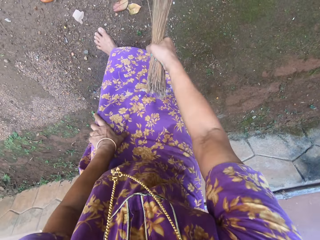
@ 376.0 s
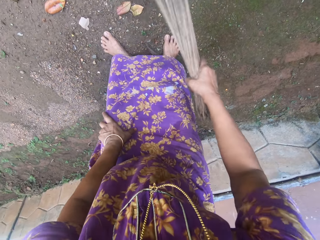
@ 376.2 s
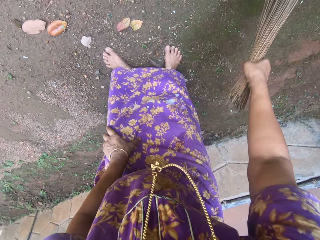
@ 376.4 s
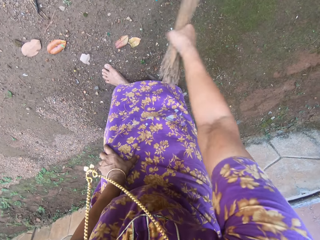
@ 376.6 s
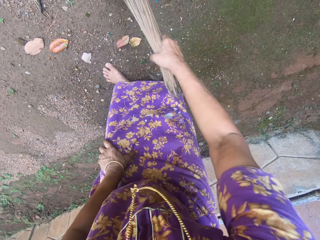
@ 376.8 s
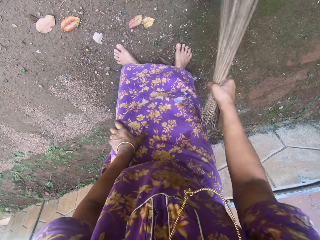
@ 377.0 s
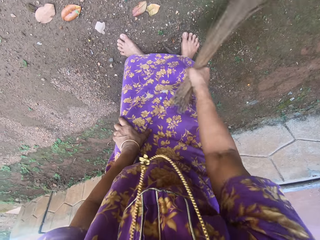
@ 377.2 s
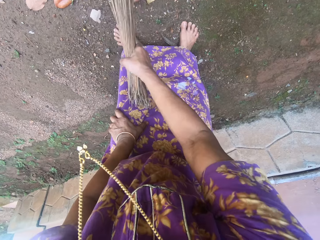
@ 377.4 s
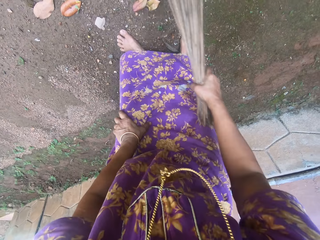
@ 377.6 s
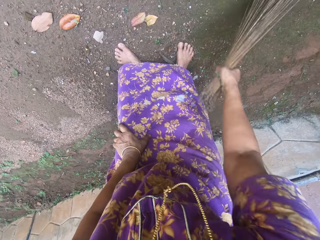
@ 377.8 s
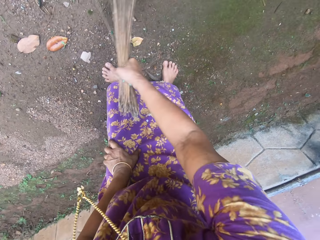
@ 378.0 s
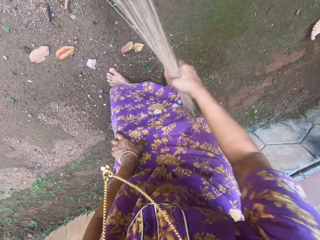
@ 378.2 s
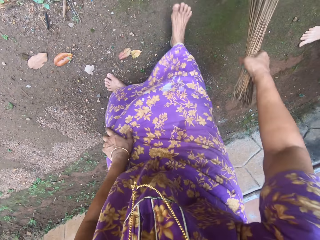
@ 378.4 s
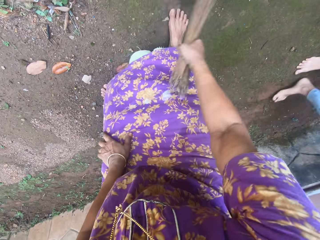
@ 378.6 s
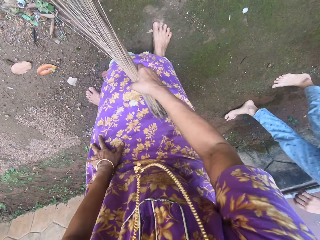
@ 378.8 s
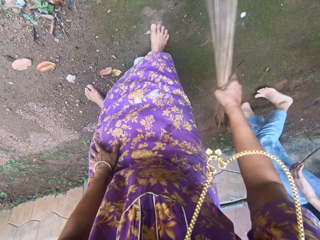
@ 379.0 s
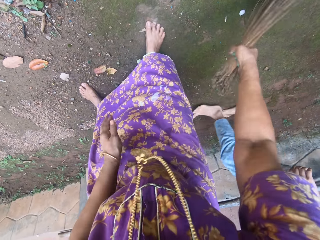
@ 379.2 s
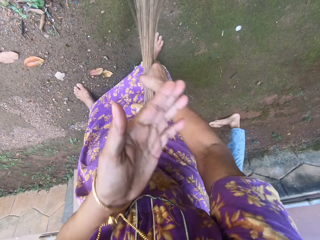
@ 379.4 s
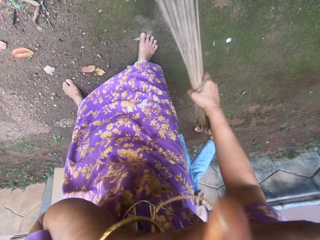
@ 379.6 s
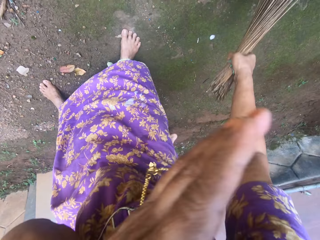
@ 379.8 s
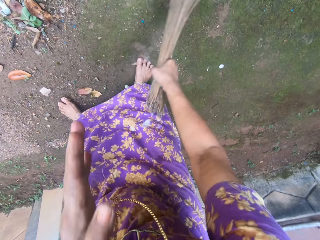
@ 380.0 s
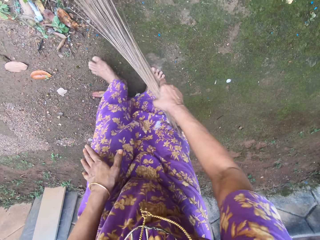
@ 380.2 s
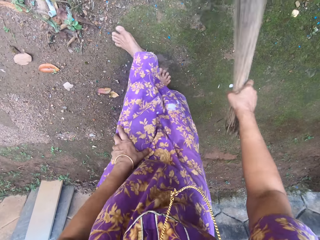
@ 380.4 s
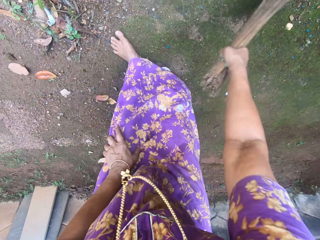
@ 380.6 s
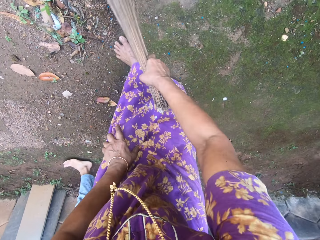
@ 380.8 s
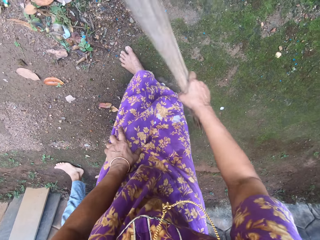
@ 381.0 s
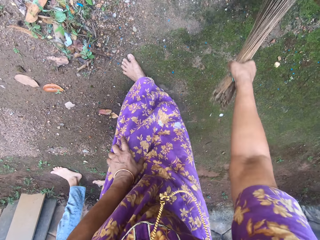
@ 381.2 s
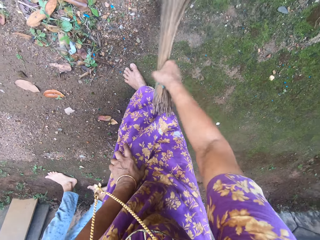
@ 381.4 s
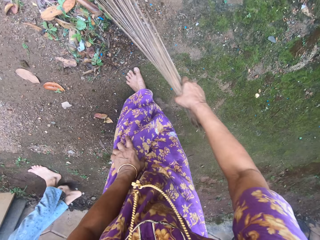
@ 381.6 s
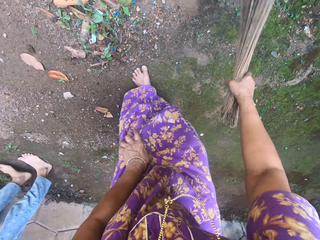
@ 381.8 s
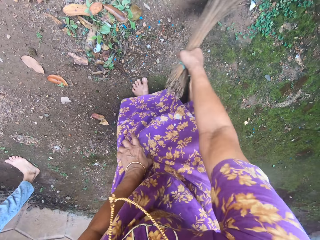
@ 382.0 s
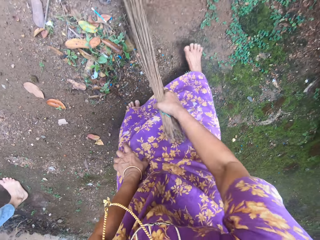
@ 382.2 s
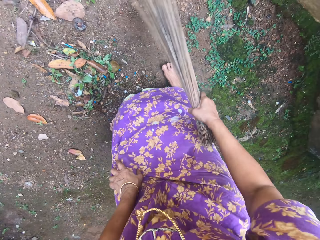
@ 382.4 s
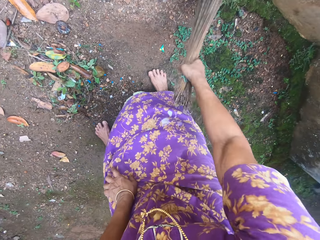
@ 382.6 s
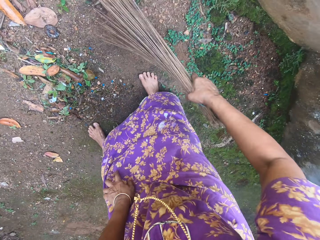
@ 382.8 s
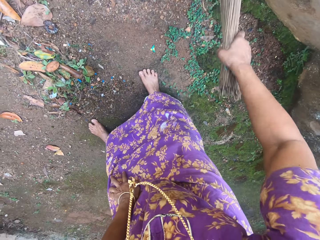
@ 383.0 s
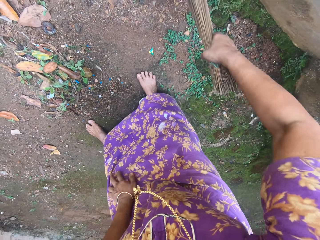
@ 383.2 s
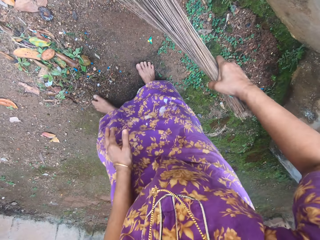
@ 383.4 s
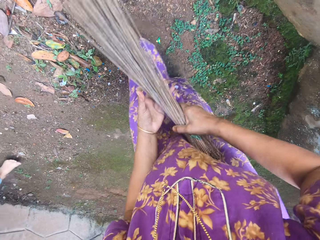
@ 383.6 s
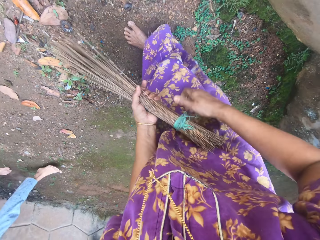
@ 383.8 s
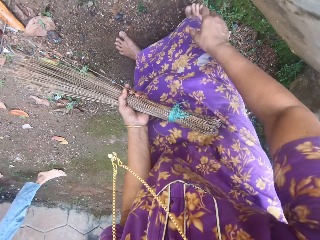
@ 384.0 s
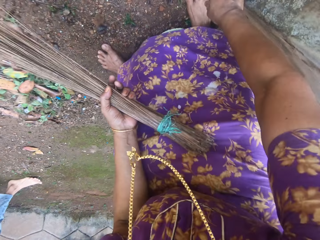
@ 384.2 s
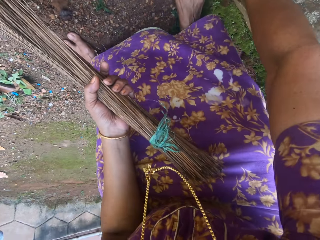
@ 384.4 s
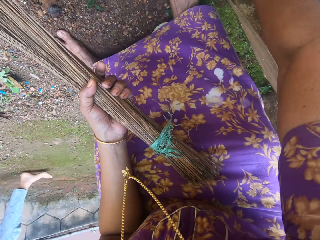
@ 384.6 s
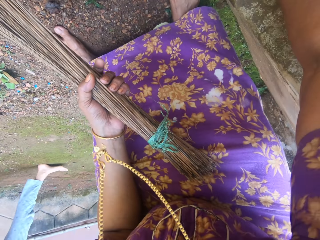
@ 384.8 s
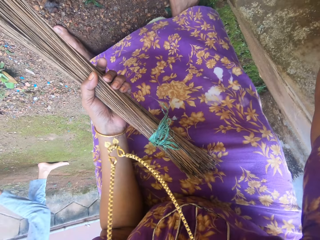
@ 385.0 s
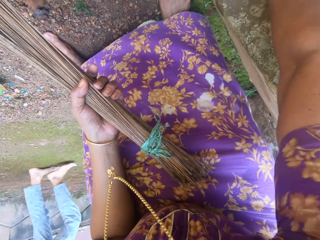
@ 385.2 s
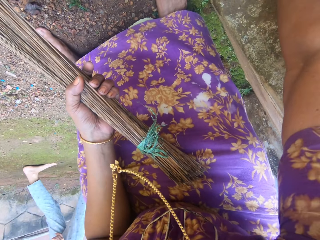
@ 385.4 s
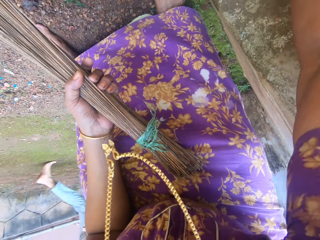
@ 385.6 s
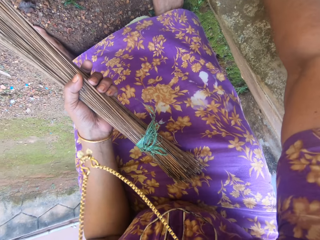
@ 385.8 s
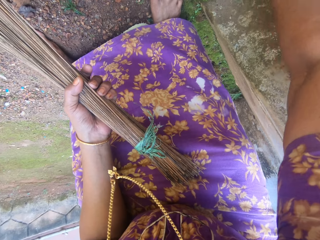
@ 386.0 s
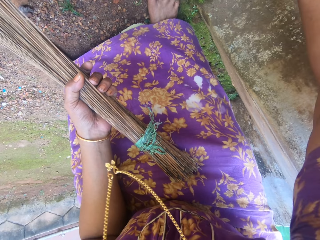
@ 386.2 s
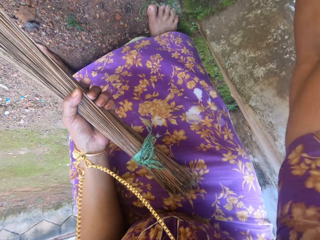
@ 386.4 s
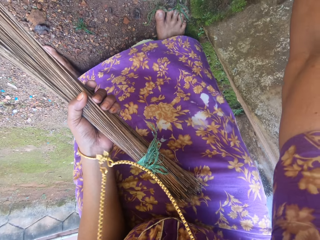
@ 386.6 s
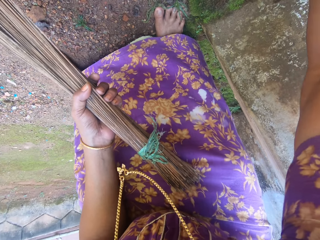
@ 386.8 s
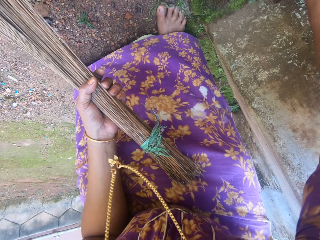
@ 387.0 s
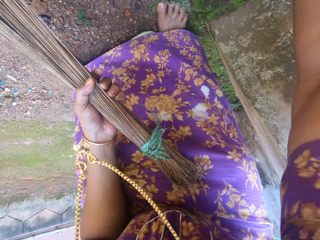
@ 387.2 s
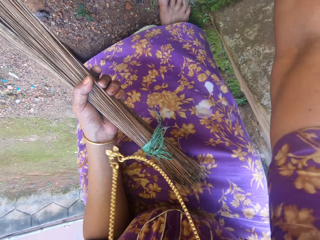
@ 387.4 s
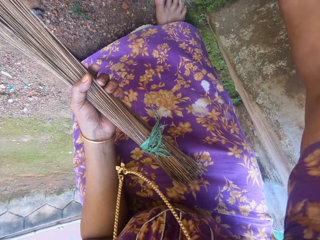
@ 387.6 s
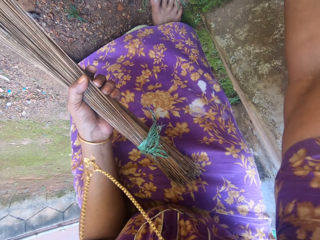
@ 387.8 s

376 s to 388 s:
The camera wearer sweeps the ground. They uproot grass.

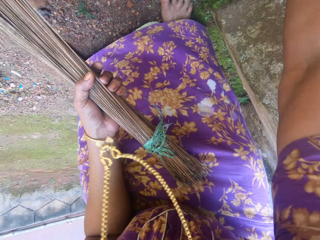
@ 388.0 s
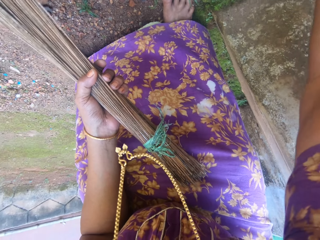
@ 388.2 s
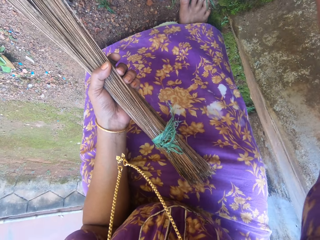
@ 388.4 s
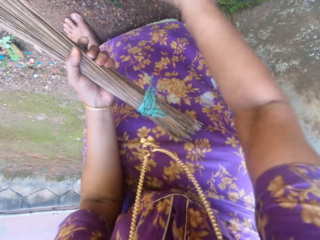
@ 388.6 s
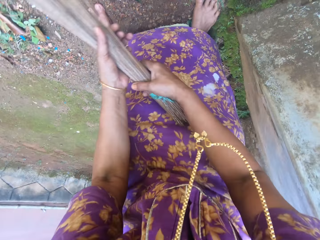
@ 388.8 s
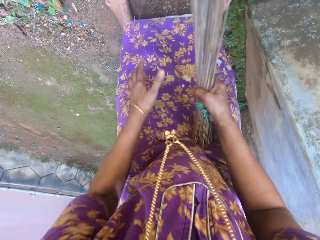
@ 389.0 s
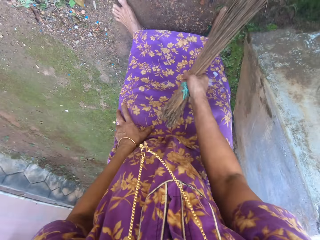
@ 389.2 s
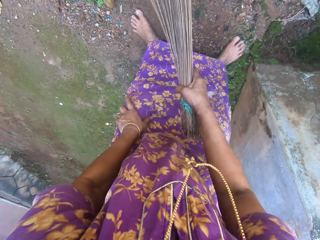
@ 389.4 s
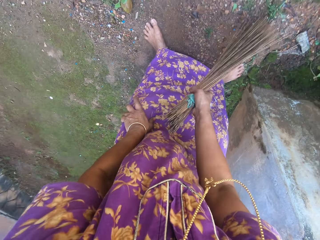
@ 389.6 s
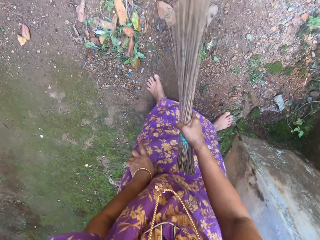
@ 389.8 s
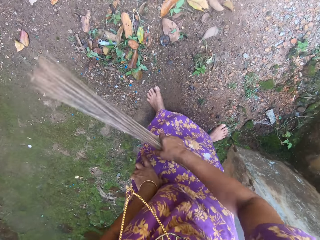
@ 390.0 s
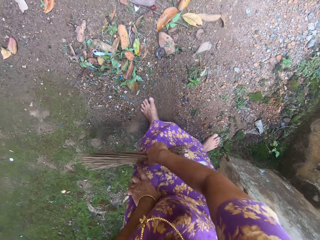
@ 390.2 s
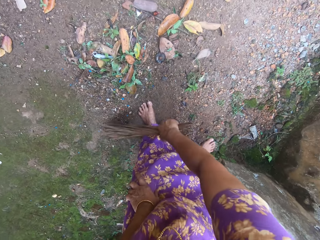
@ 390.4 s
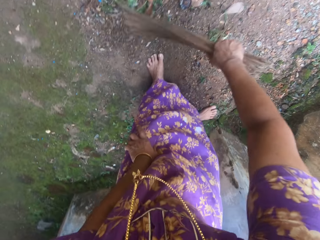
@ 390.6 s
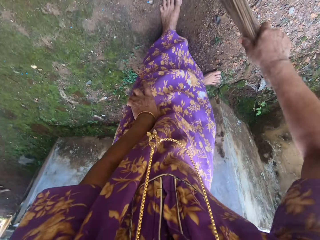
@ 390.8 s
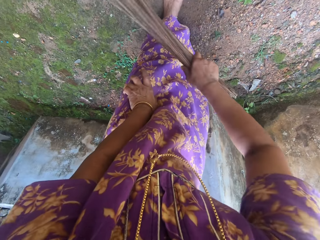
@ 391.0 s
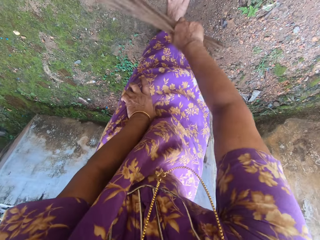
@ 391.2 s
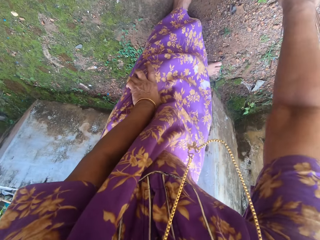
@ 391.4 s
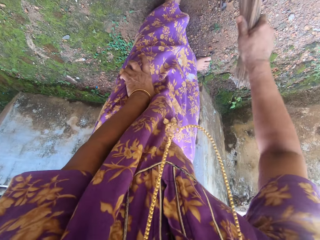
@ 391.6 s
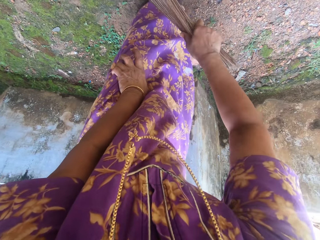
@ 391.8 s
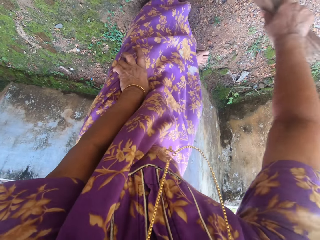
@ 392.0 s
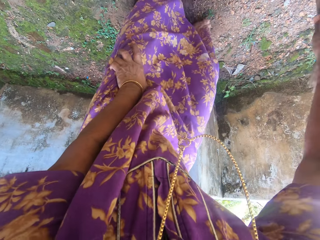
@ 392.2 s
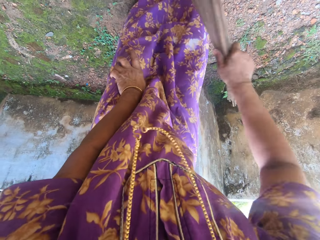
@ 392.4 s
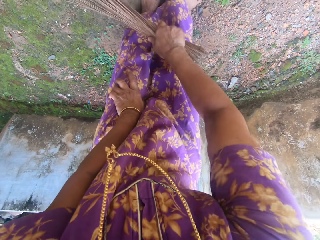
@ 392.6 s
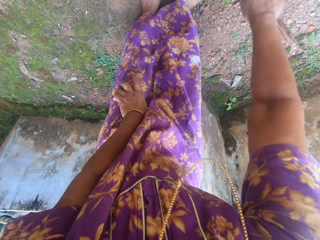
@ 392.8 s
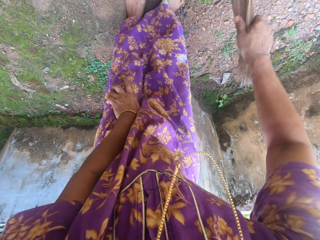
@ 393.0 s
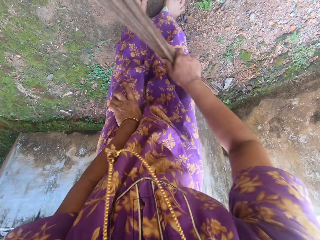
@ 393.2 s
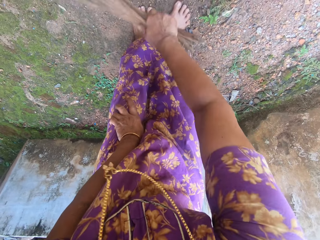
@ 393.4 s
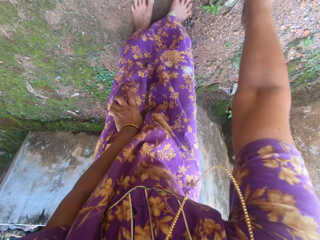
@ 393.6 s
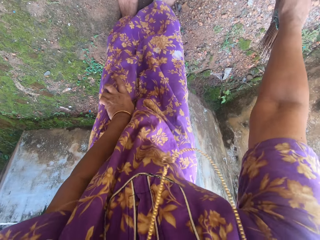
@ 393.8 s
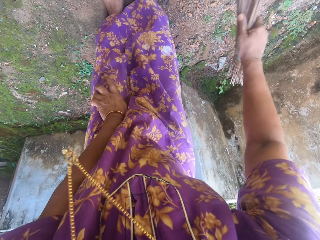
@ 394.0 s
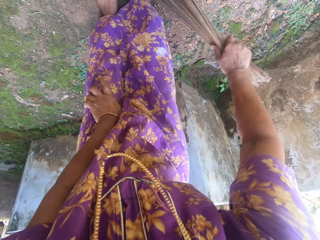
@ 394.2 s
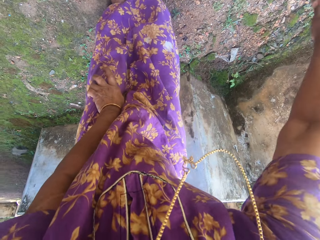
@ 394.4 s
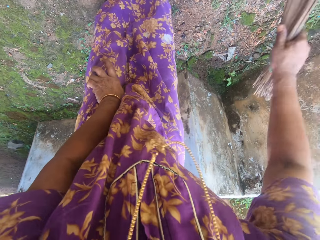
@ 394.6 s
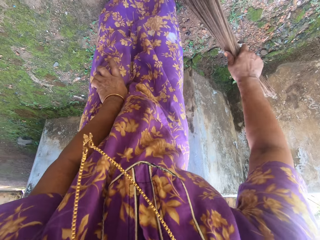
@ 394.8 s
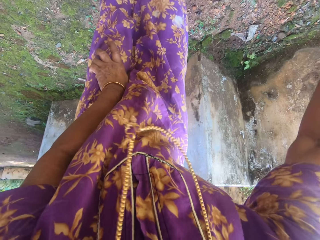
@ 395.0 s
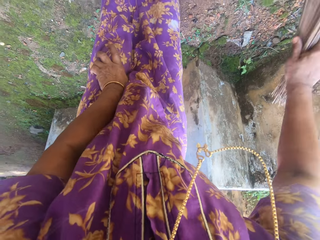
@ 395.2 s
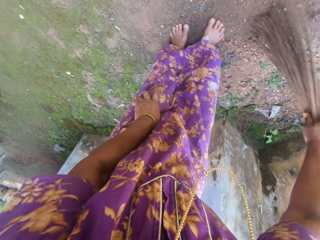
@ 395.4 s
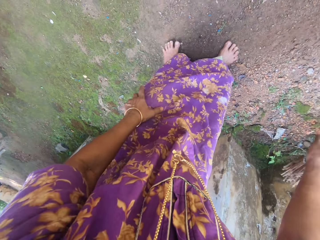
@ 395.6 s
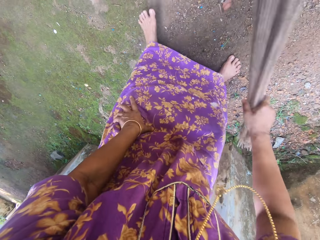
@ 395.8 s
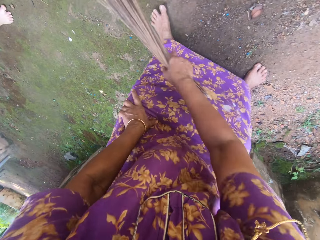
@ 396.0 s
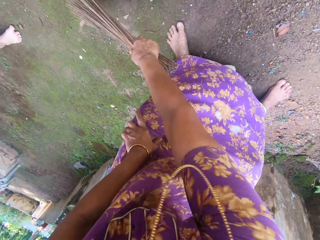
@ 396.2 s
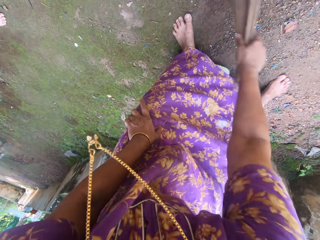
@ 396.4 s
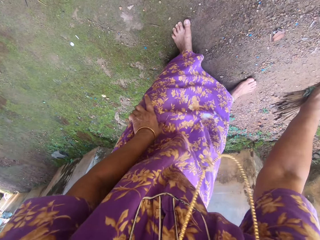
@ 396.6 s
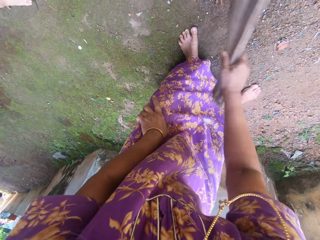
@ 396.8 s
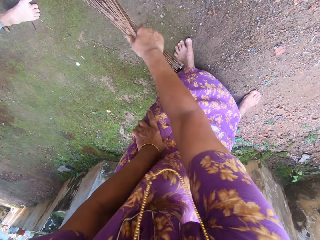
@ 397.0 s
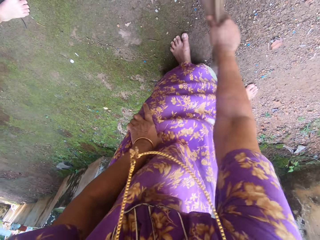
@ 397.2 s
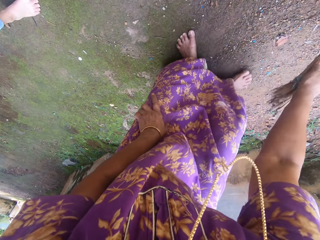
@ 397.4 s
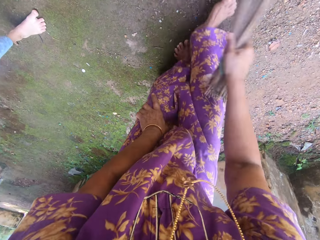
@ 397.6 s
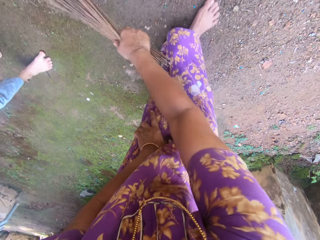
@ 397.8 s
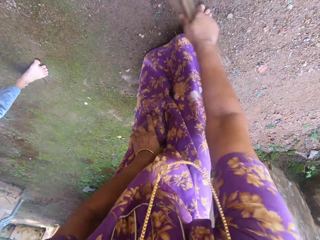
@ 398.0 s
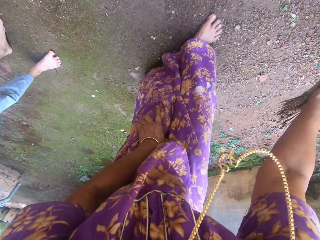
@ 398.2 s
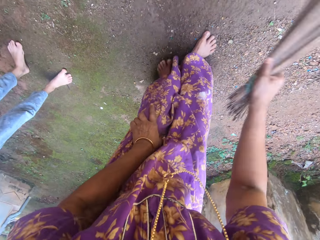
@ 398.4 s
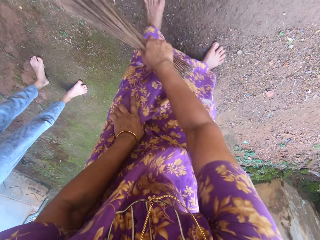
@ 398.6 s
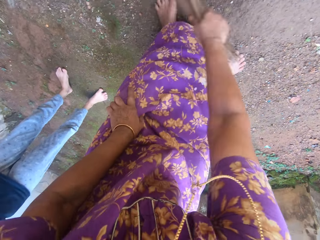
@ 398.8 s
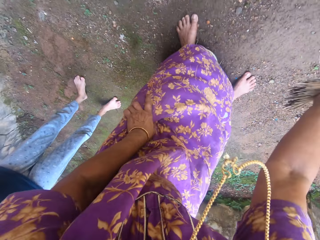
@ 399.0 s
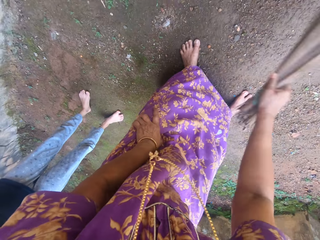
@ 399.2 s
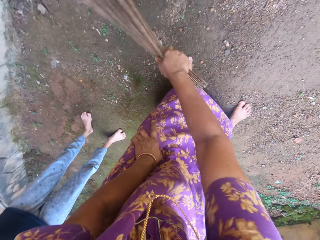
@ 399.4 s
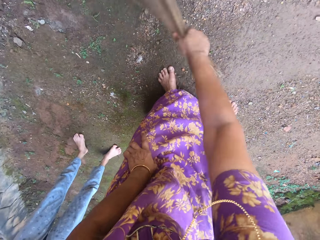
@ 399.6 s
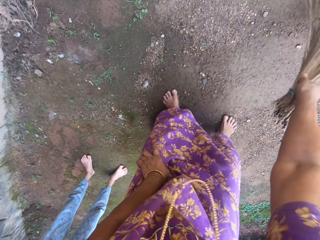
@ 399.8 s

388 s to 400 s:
The camera wearer sweeps the compound.
